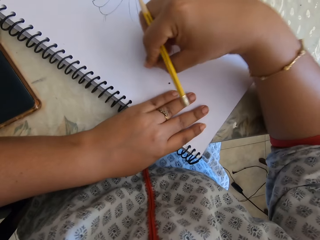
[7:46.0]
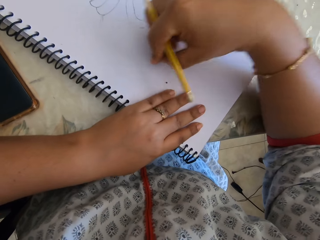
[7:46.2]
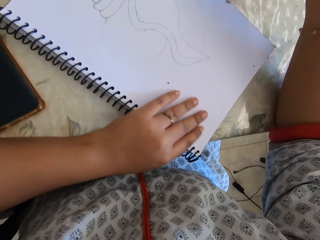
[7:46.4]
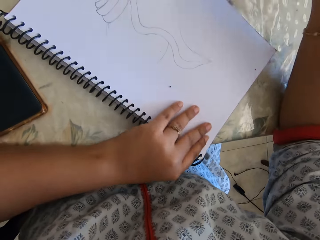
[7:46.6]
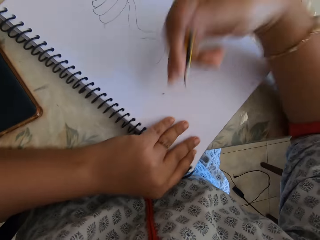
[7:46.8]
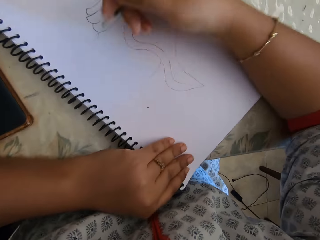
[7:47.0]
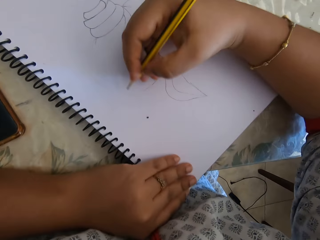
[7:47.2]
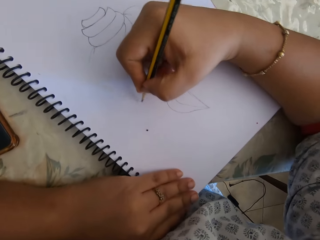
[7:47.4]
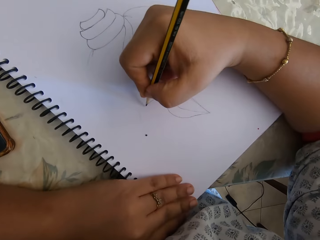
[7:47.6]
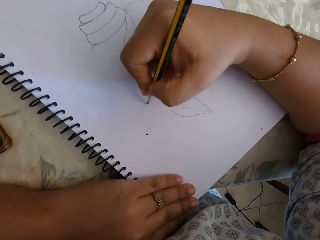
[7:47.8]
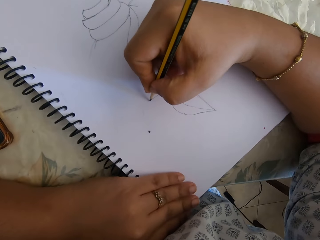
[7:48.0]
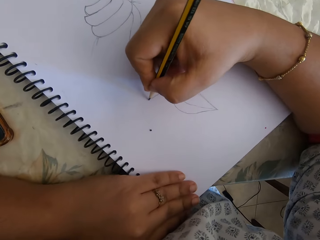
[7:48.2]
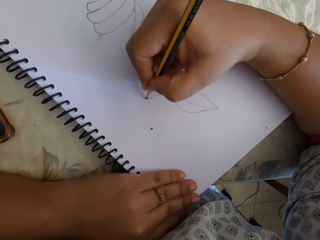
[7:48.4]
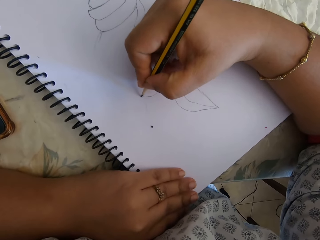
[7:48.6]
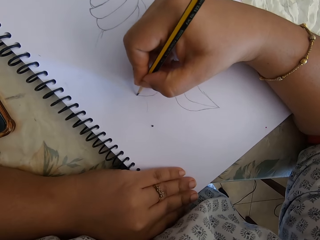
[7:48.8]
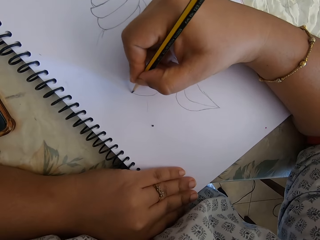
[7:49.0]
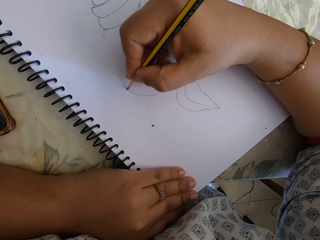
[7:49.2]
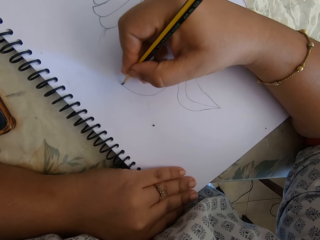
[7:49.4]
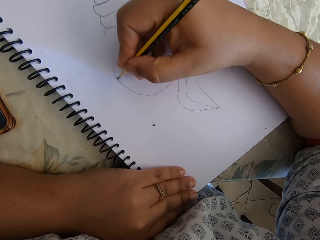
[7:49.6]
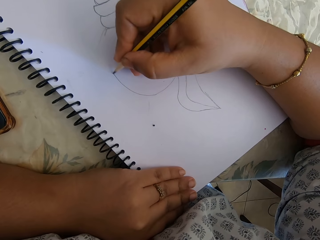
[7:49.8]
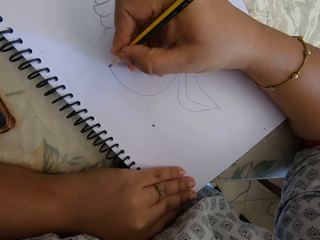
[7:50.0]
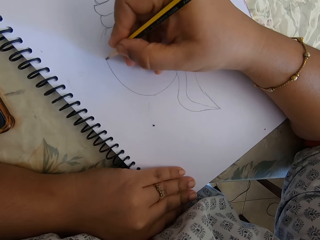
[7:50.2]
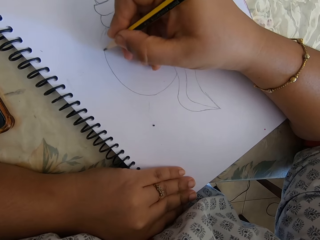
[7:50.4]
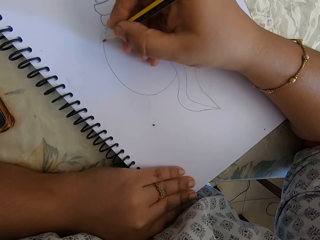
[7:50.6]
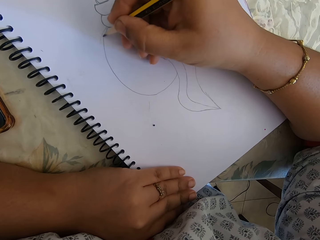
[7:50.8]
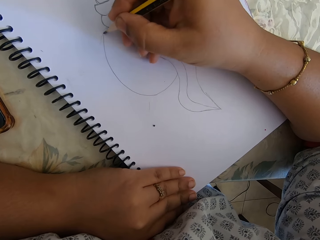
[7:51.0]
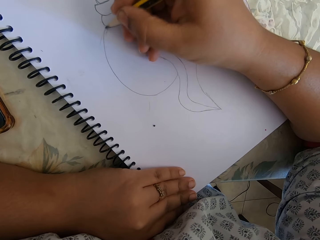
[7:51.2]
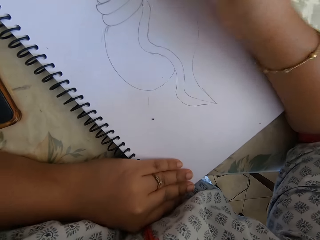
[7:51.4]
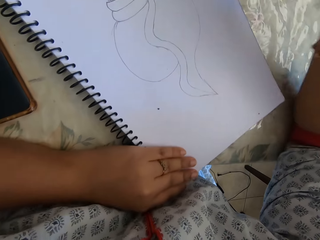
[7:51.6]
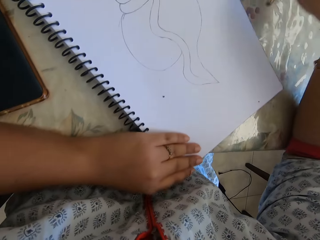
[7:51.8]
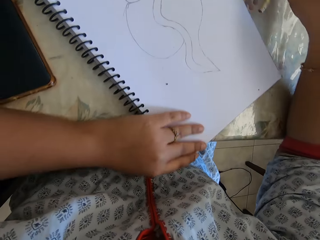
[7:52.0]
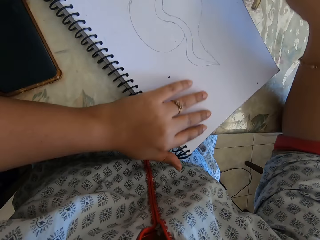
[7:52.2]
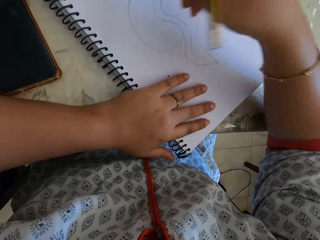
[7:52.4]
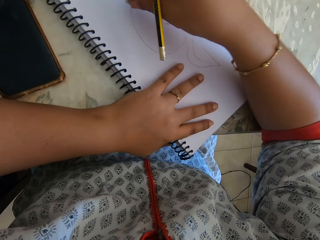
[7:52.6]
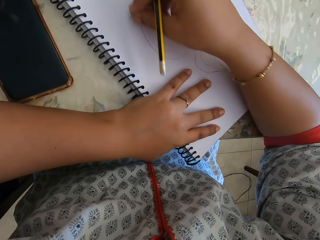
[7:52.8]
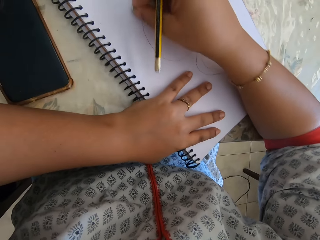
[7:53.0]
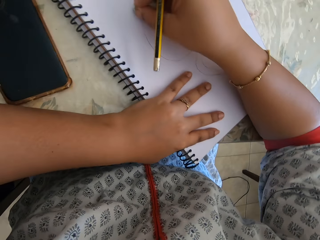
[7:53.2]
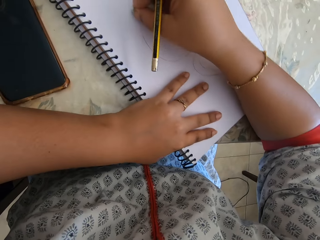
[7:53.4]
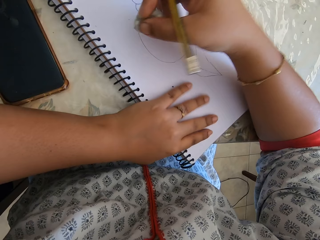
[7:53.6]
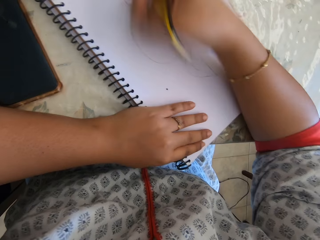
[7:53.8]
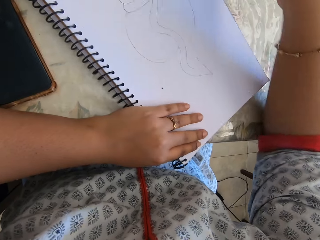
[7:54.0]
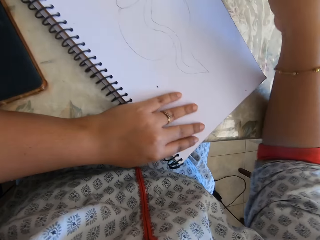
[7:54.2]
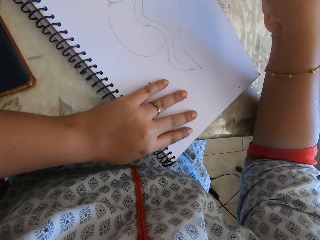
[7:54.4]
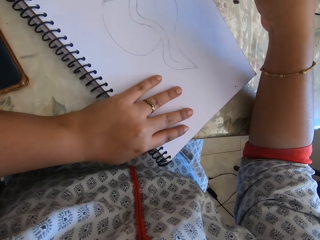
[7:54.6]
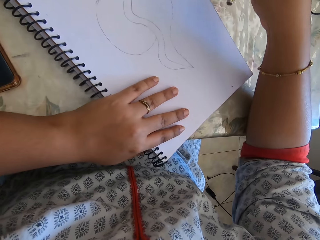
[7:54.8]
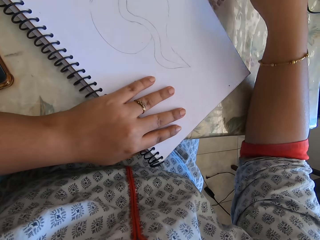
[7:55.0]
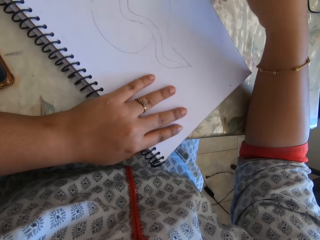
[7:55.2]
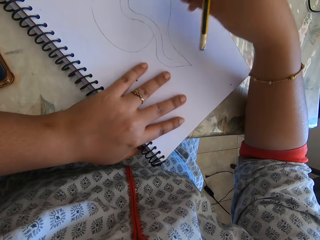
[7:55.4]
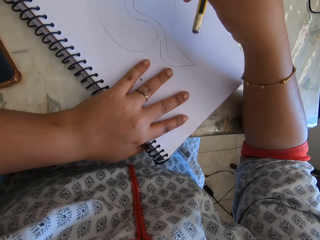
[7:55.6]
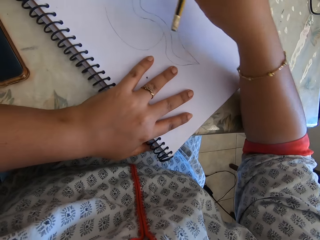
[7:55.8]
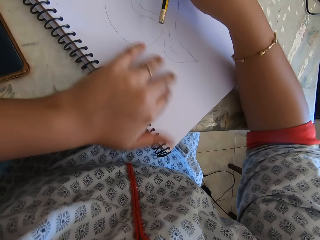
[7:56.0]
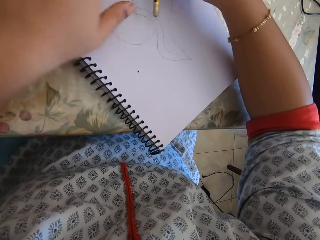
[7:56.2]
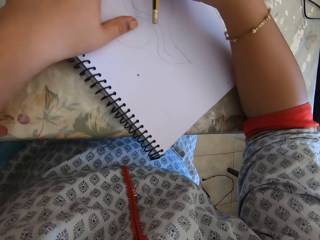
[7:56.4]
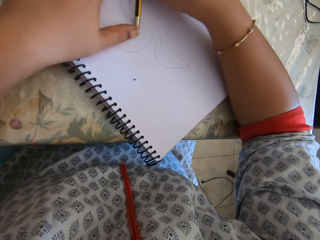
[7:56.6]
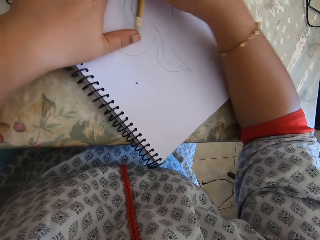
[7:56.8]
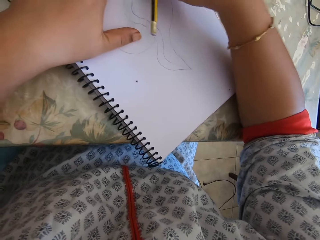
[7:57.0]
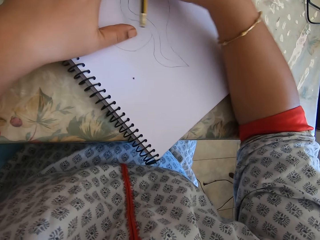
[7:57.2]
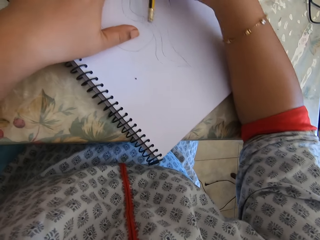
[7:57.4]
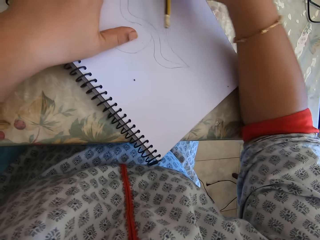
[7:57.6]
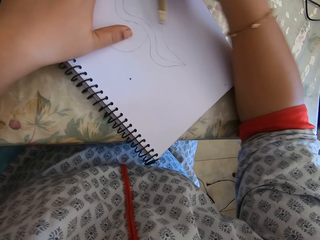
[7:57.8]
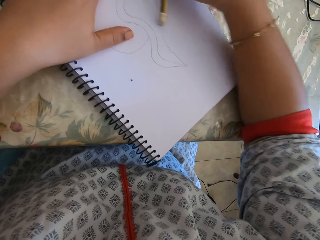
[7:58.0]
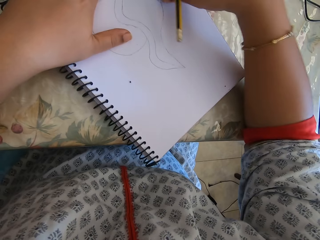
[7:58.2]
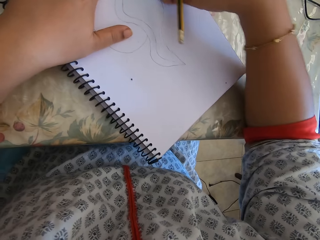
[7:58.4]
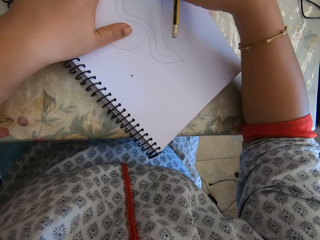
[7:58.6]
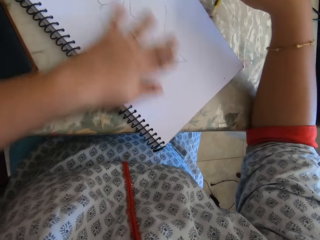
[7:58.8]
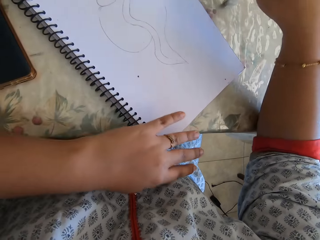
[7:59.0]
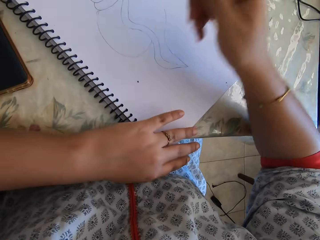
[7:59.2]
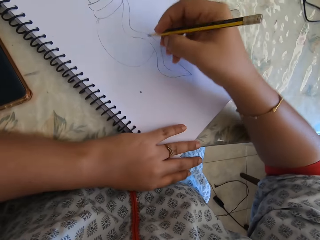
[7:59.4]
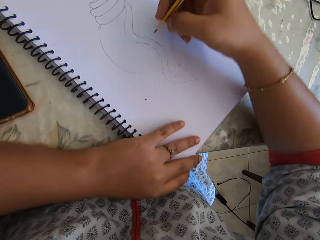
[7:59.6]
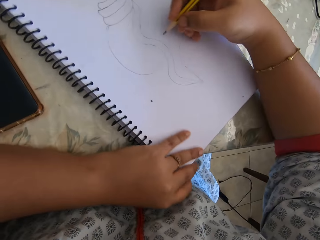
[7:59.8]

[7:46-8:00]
The camera wearer draws with a pencil on the notebook. They erase the drawing with an eraser.

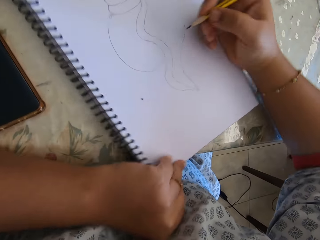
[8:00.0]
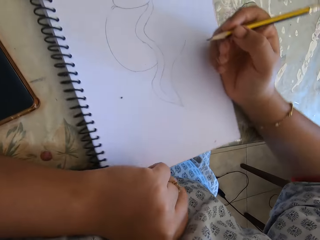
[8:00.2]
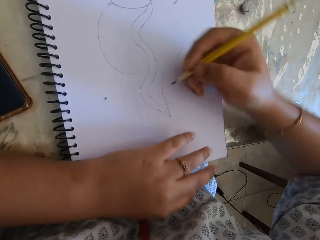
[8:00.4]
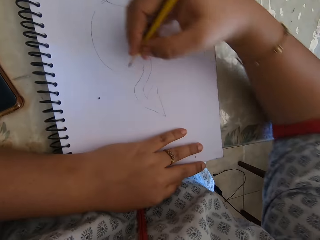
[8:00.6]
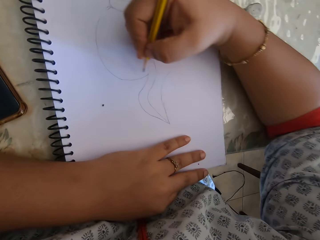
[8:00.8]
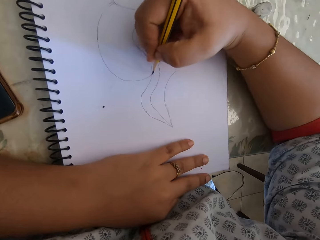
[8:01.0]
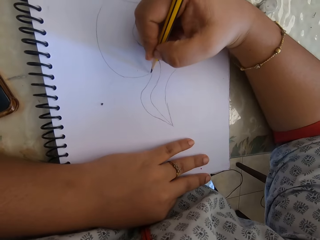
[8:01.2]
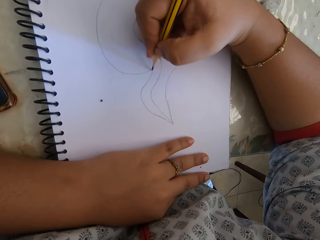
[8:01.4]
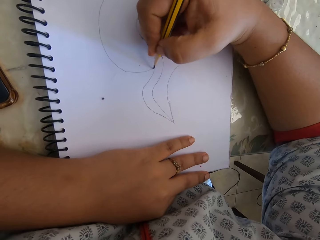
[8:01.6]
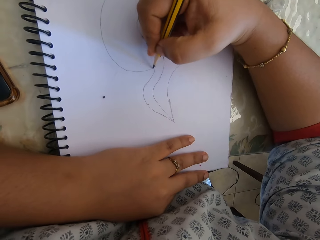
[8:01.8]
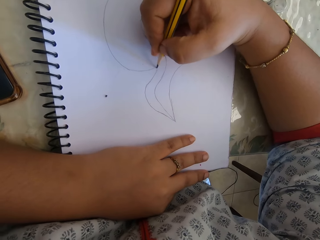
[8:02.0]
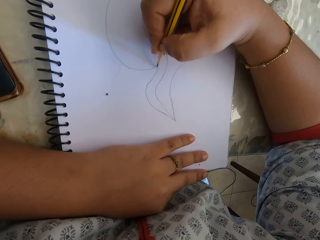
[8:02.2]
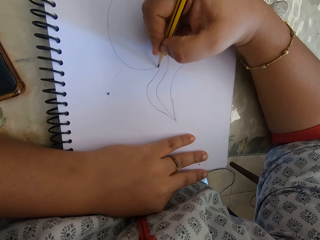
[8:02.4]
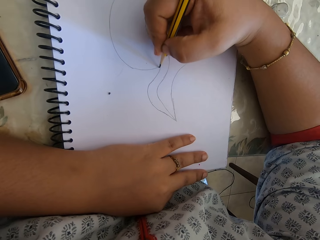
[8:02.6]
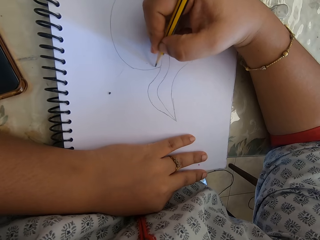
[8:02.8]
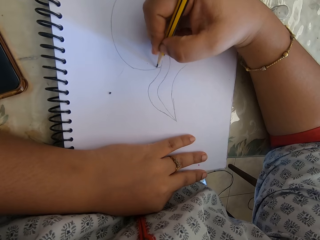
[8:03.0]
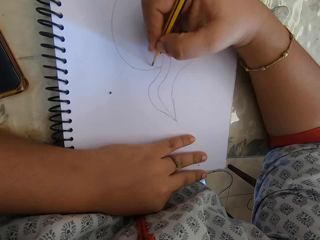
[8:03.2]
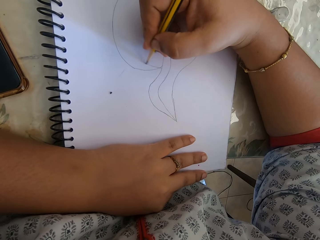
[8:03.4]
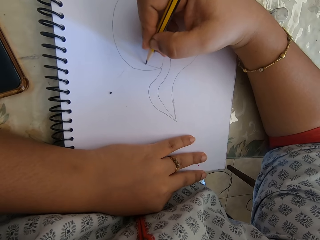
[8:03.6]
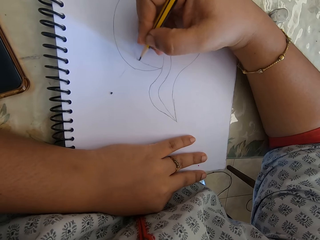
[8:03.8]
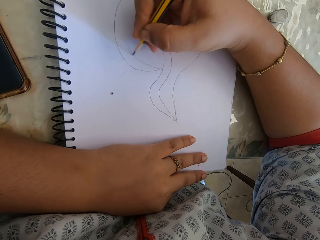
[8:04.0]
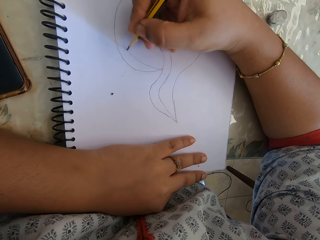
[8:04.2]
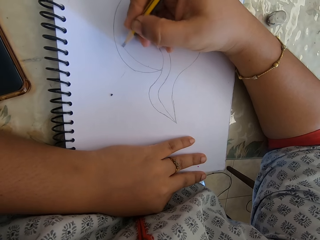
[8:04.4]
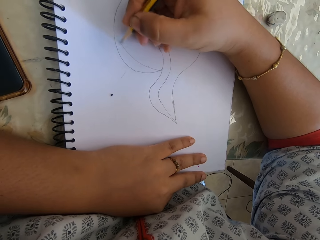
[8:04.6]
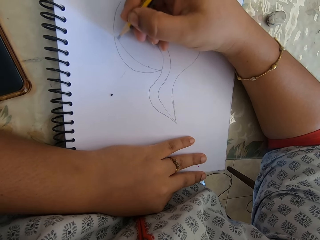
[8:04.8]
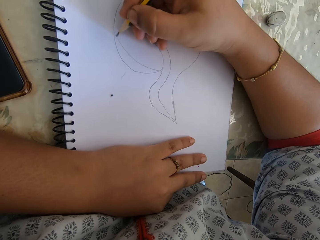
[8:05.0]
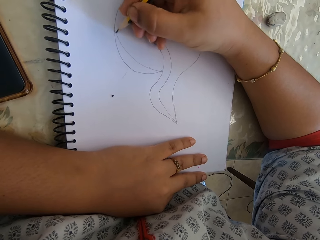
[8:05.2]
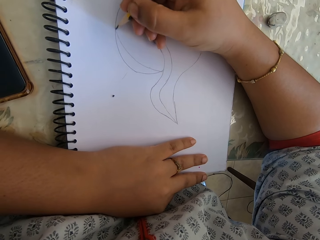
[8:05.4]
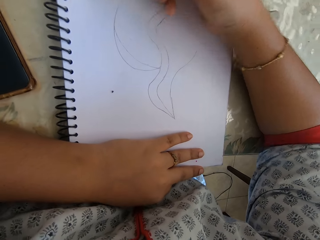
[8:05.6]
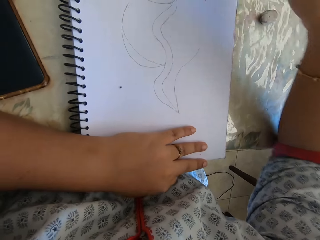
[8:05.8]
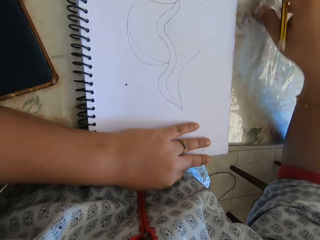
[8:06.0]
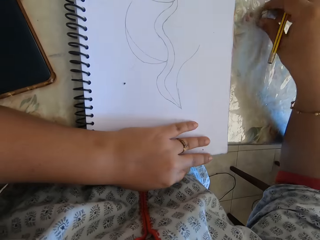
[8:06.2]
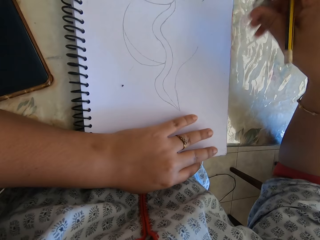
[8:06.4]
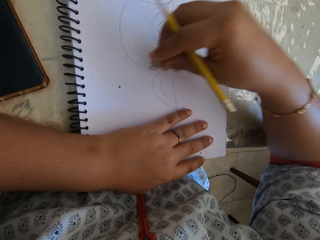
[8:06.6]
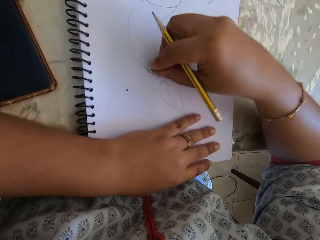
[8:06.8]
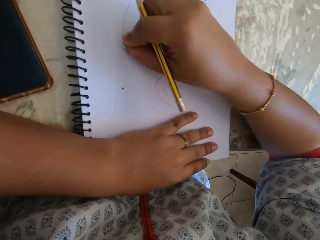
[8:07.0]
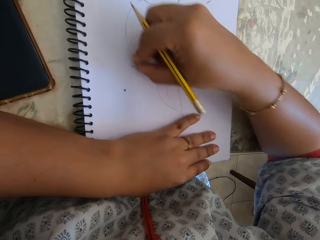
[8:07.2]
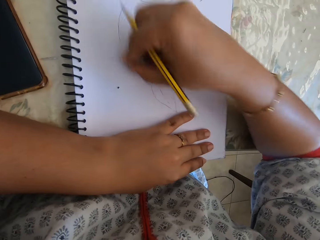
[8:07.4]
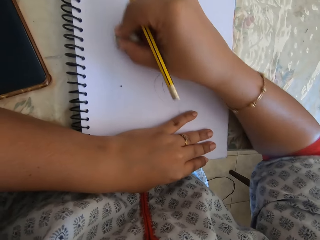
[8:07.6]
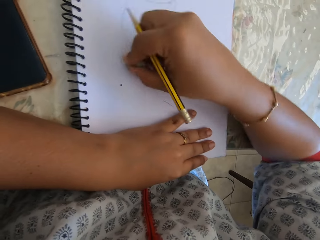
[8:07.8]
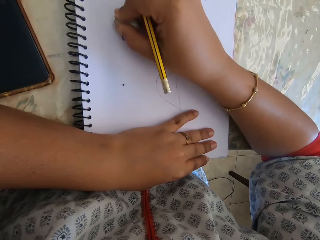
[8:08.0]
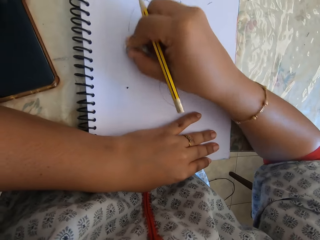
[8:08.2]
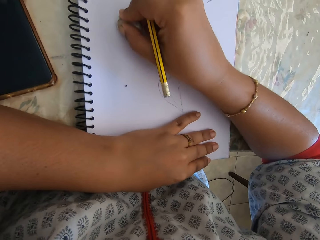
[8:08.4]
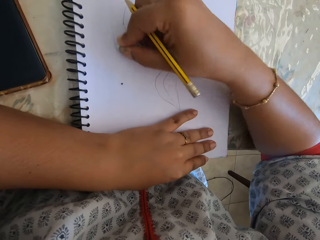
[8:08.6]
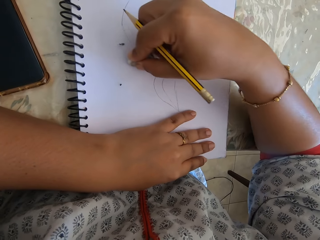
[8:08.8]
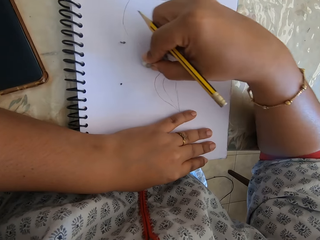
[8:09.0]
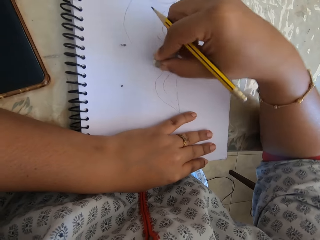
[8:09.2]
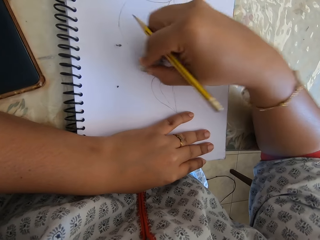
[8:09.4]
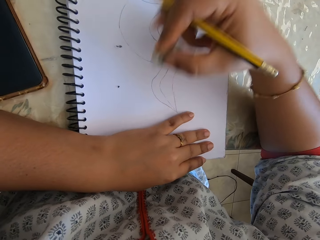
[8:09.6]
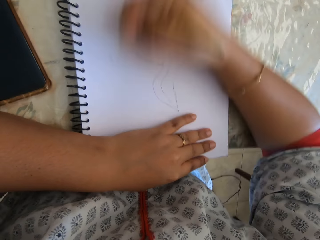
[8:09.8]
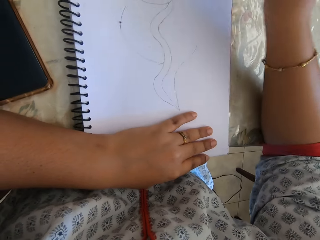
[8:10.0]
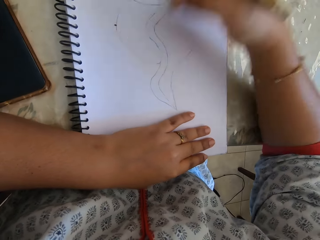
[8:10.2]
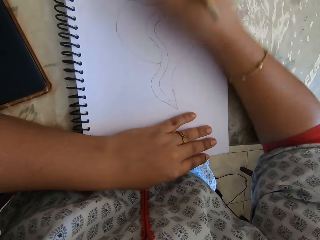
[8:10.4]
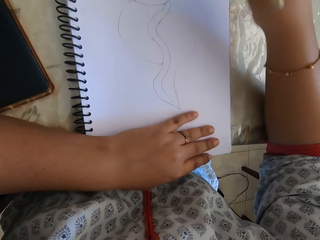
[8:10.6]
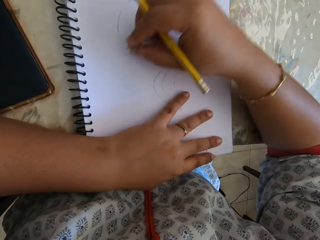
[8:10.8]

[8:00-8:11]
The camera wearer draws with a pencil on the notebook. They pick the eraser from the table. They erase the drawing with the eraser.
